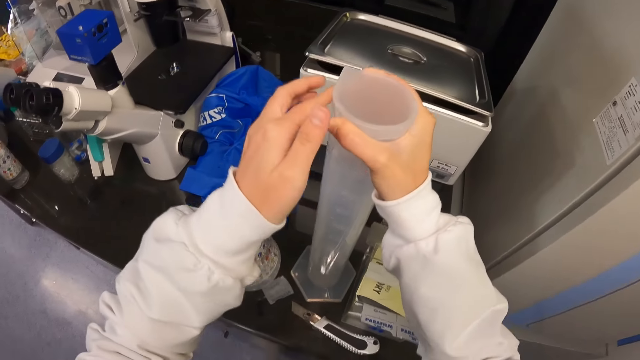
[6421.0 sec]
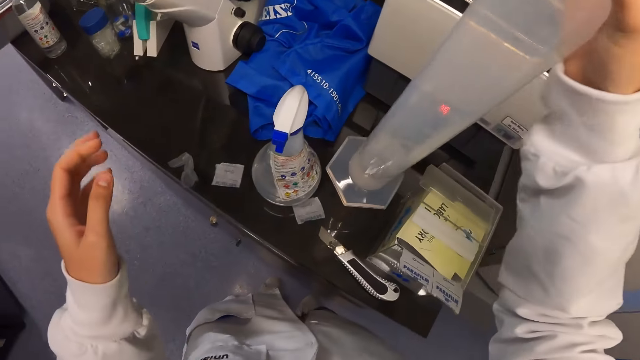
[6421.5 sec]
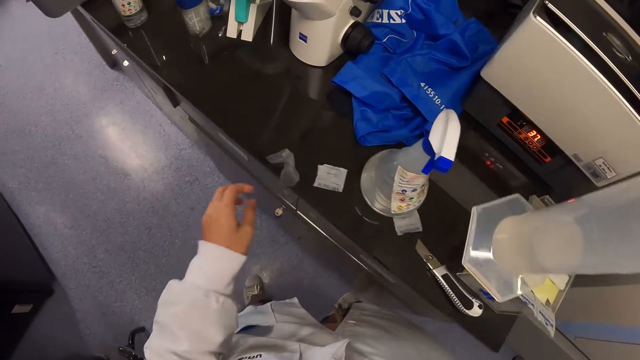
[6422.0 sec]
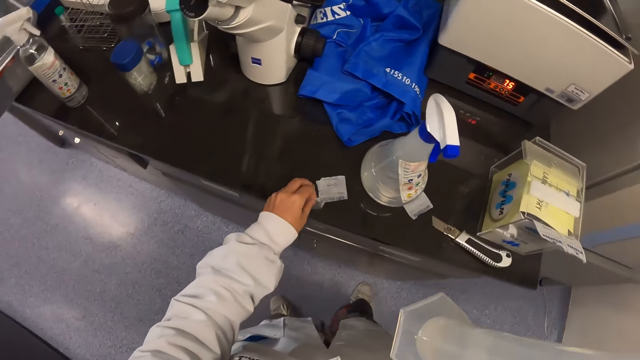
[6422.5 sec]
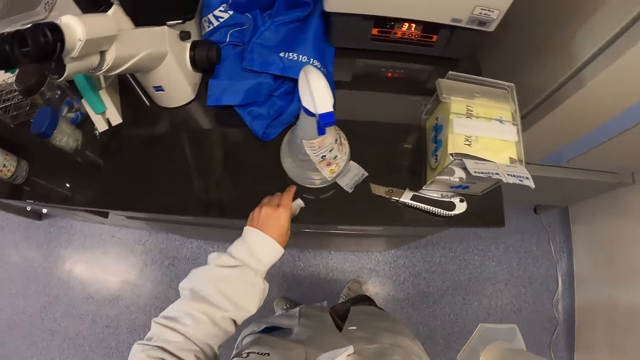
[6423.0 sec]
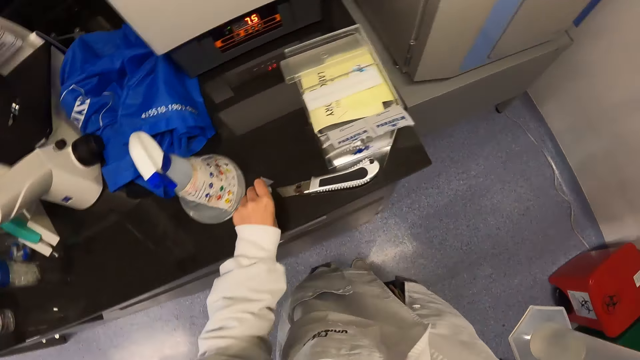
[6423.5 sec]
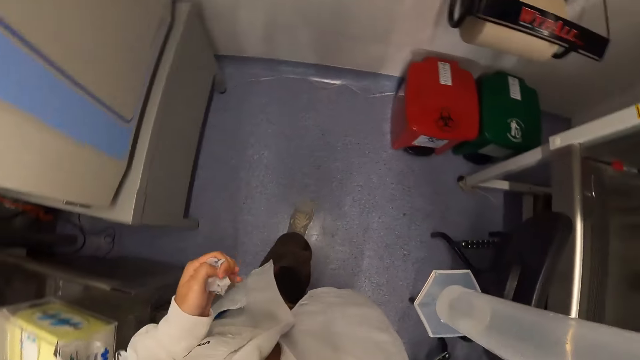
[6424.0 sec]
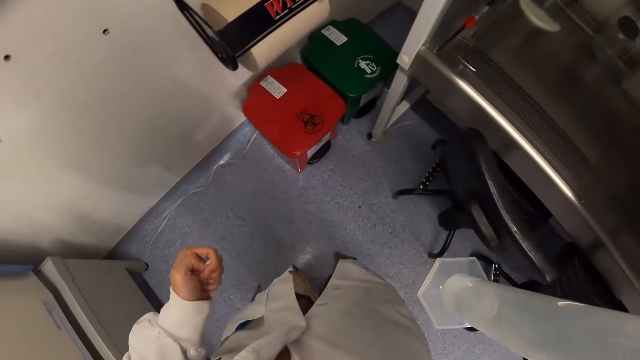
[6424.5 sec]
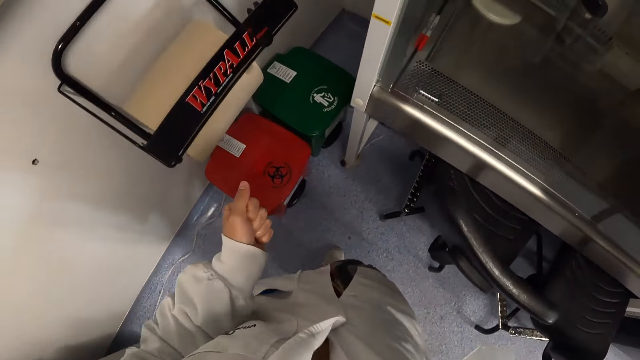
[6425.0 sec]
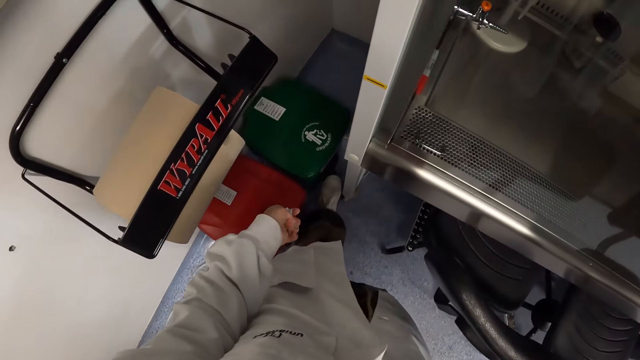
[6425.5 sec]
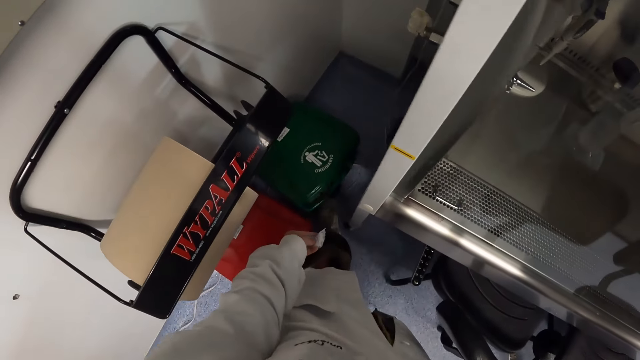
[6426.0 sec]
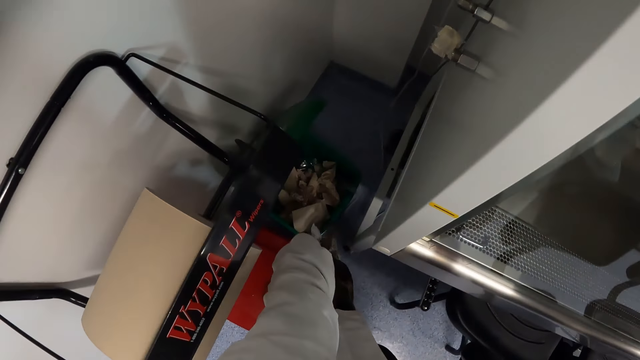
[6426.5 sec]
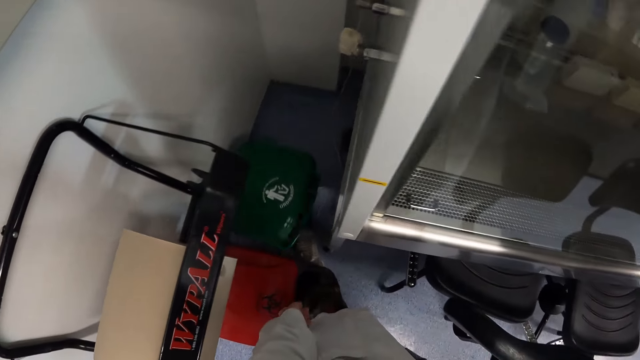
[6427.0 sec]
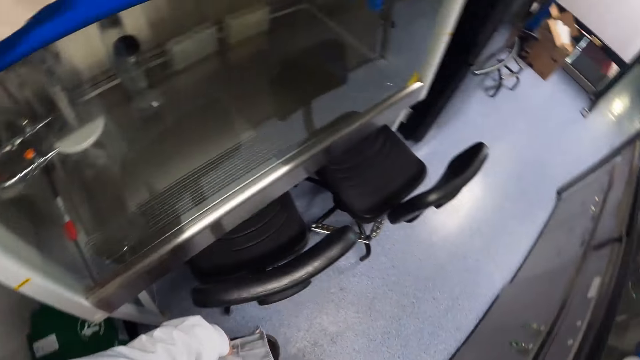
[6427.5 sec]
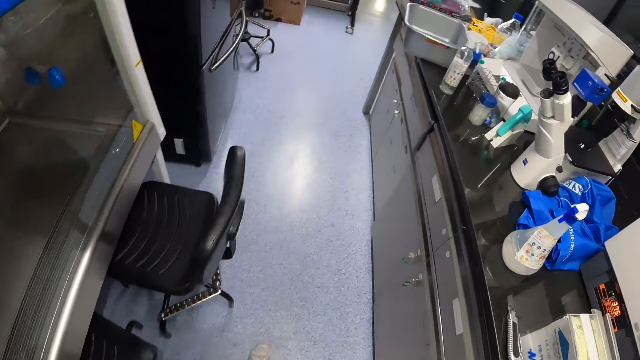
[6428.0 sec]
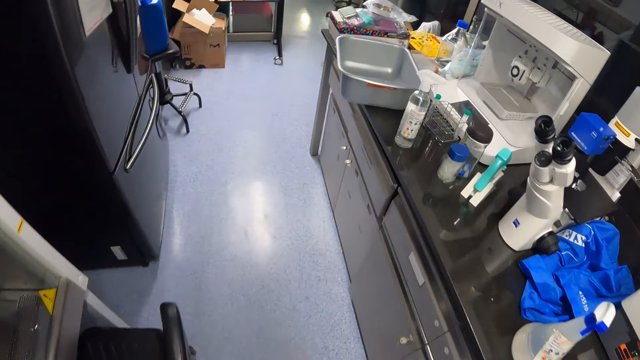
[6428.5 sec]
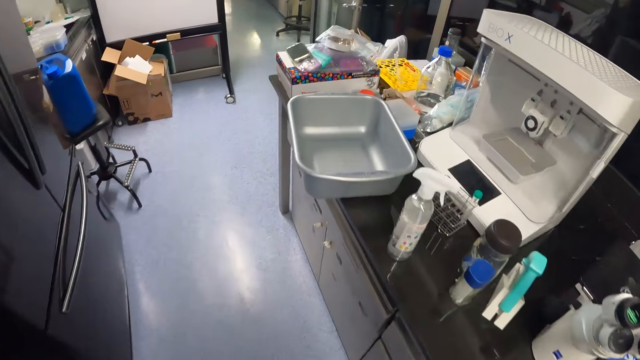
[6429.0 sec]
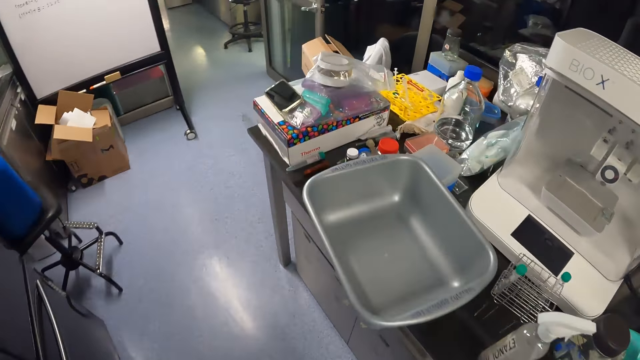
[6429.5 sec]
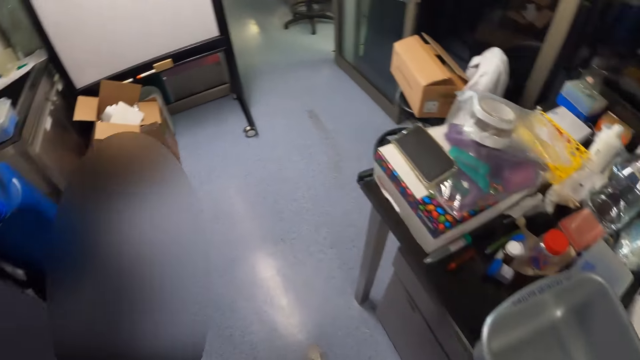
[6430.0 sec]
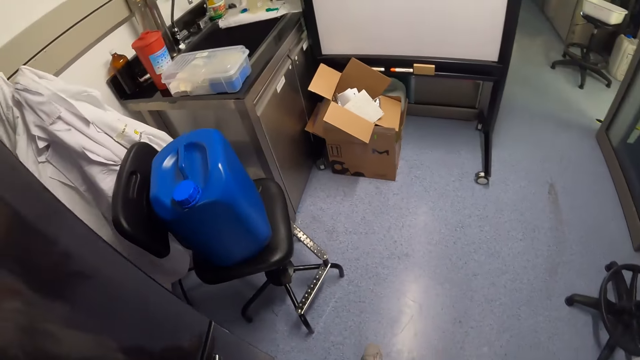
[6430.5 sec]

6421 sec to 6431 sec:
The camera wearer picks the graduated cylinder or flask from the table. They collect the dirt papers on the countertop. They walk around the laboratory. They carry the papers to the bin in the lab. They open the bin lid. They drop the papers in the bin. They walk around the laboratory. They carry the flask to the countertop.

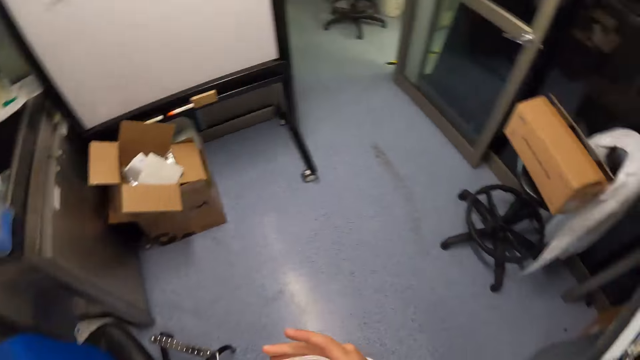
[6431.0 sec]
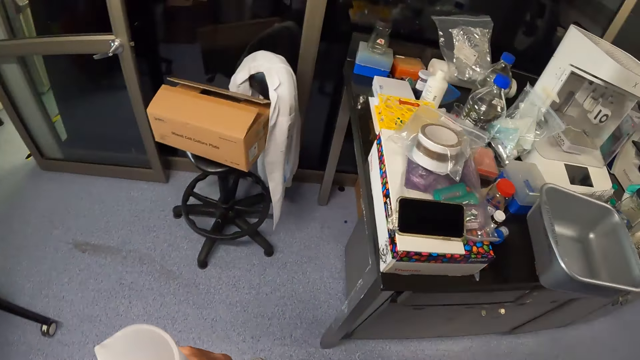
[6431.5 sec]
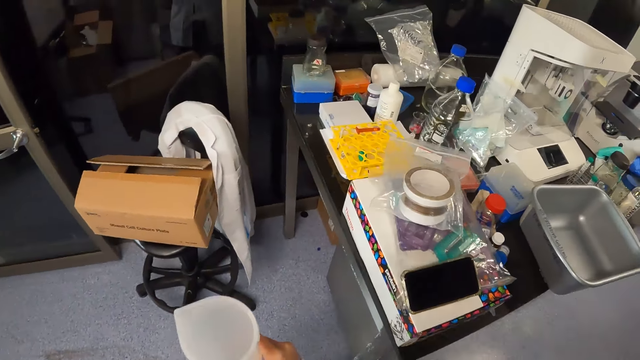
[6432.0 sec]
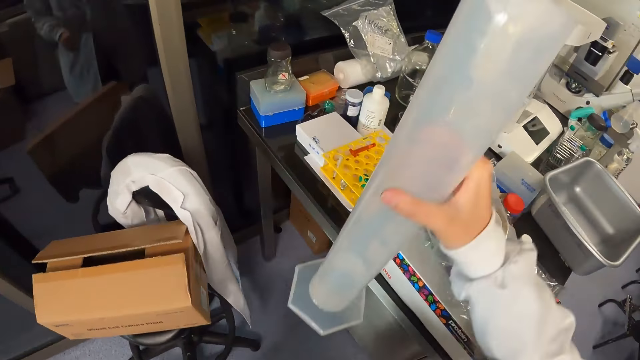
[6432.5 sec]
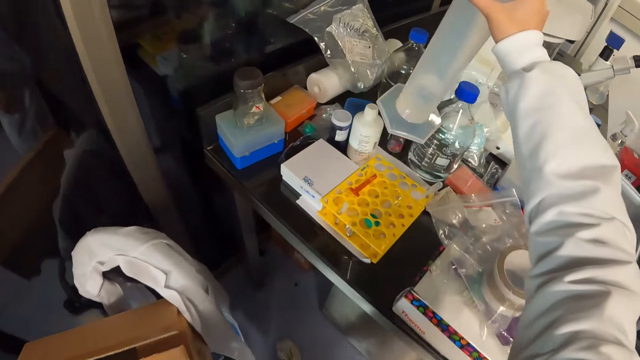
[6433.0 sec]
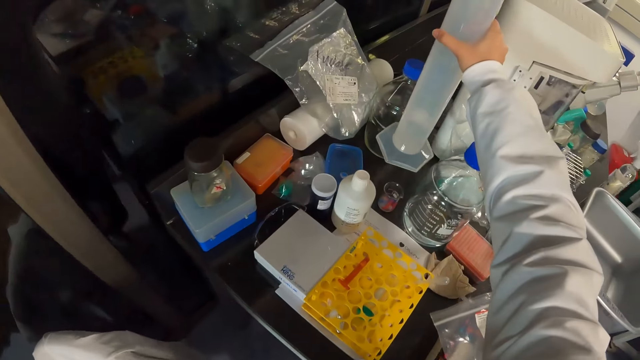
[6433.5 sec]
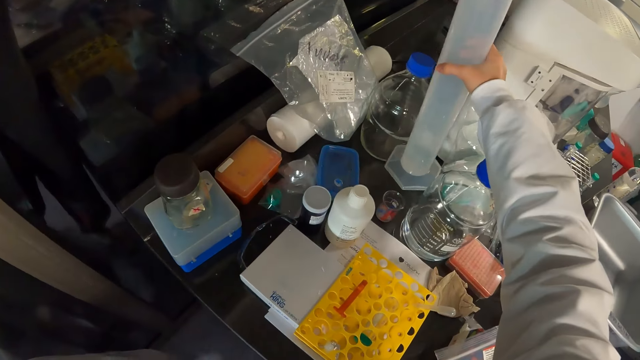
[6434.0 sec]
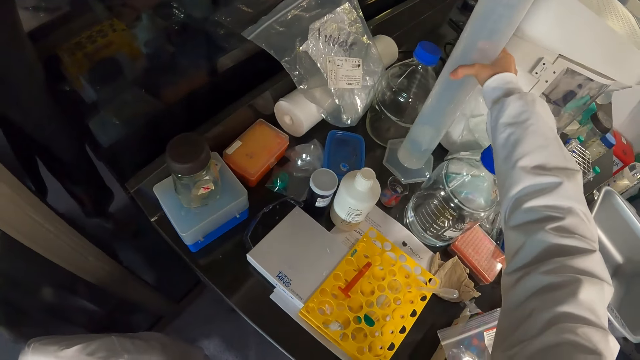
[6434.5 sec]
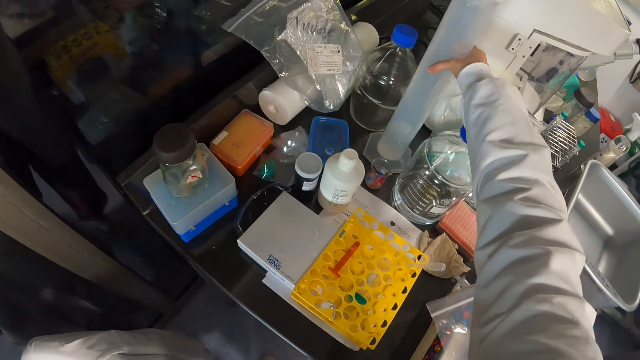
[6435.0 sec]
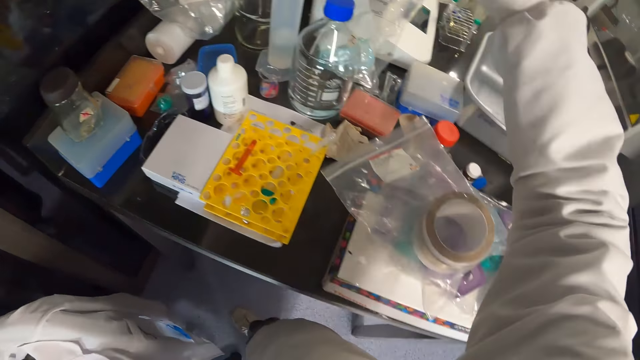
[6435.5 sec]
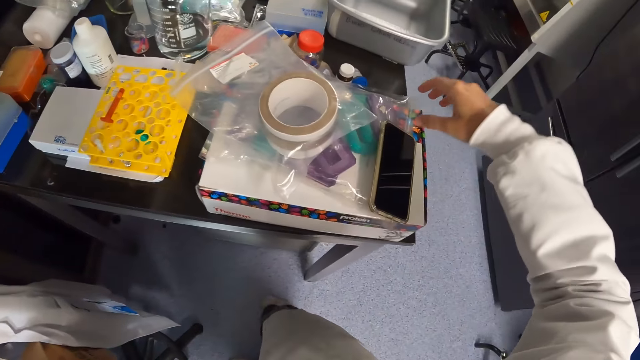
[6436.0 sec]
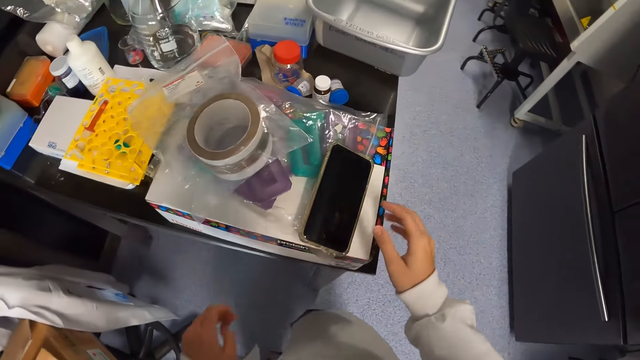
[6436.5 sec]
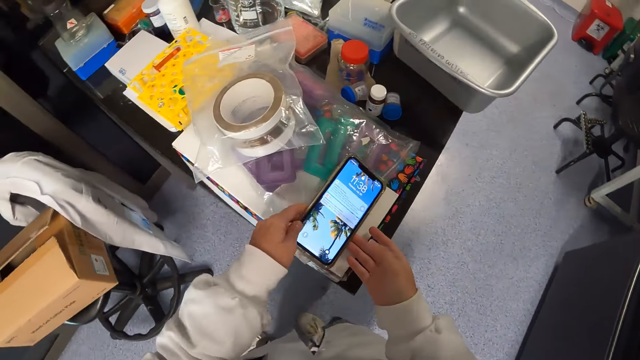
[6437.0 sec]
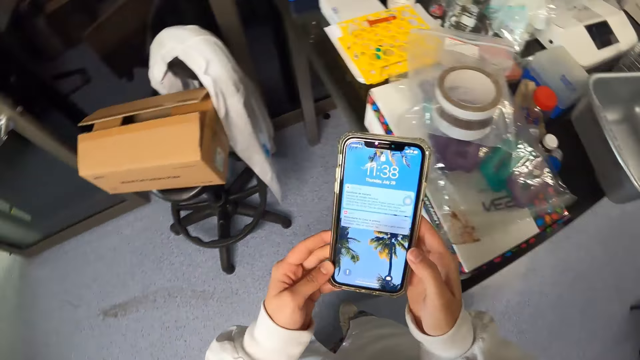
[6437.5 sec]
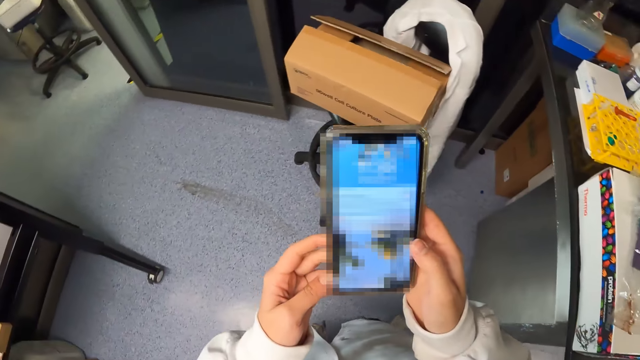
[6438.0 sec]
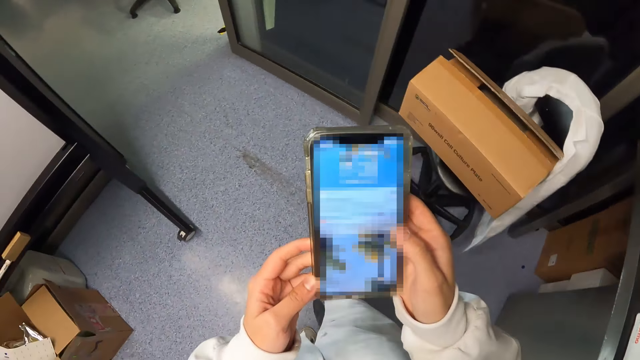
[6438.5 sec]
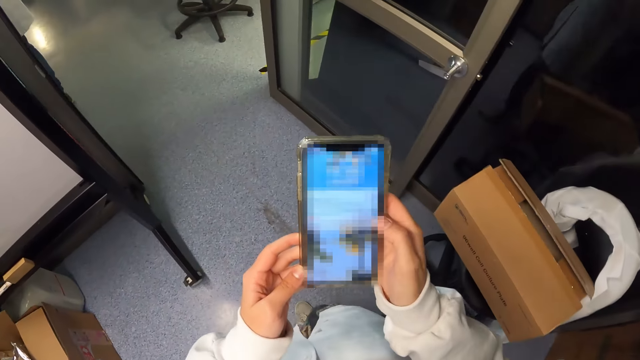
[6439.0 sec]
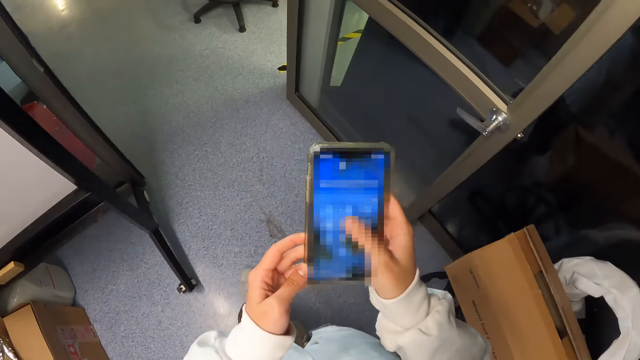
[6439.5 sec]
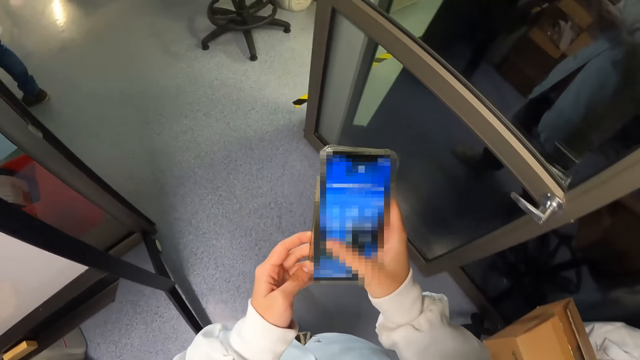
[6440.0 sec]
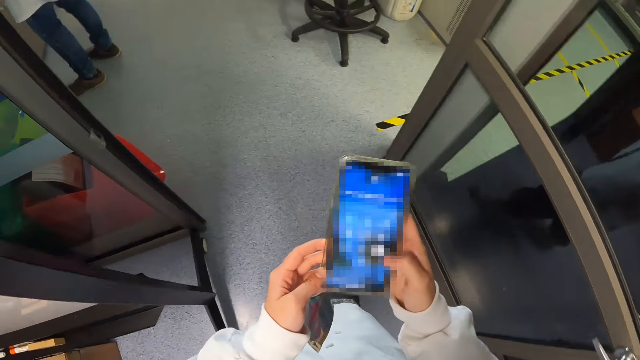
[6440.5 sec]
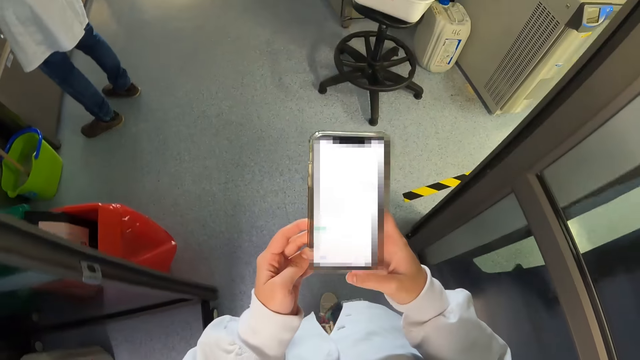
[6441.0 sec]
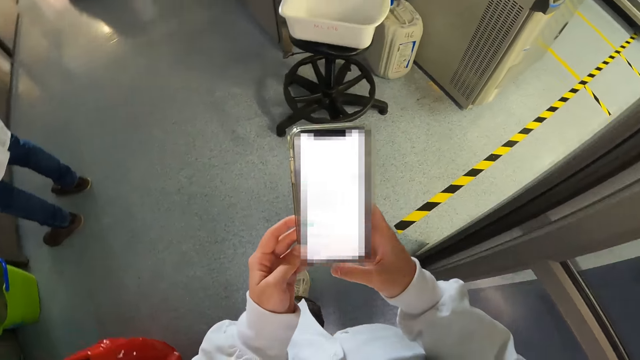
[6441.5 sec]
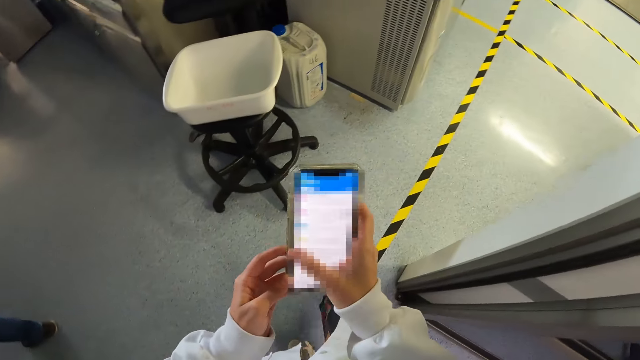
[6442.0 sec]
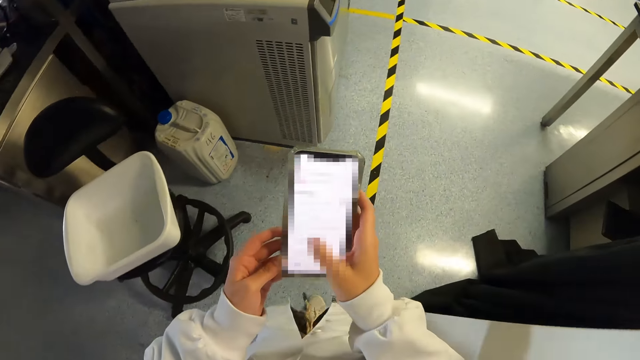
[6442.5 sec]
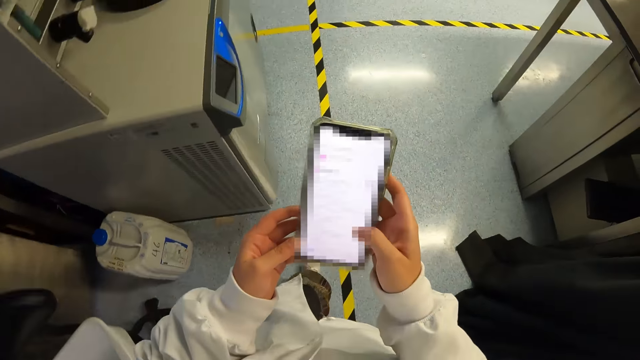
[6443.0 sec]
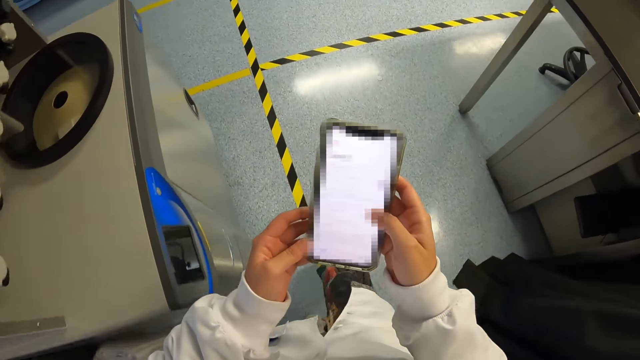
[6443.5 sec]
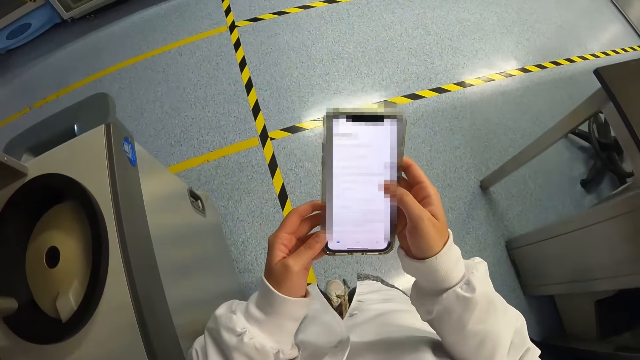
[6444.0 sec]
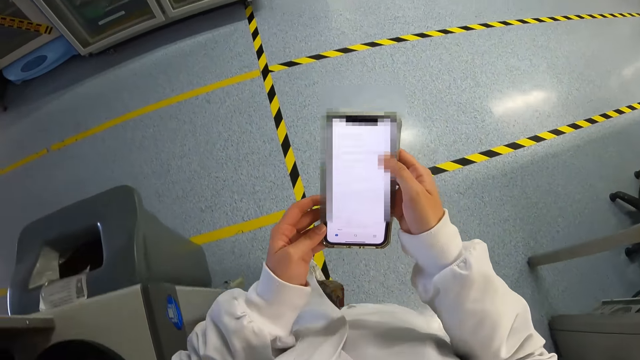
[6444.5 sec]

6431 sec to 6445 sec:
The camera wearer puts the graduated cylinder on the table. They operate the phone on the table. They take the phone from the countertop. They walk around the laboratory. They operate the phone on the way.
